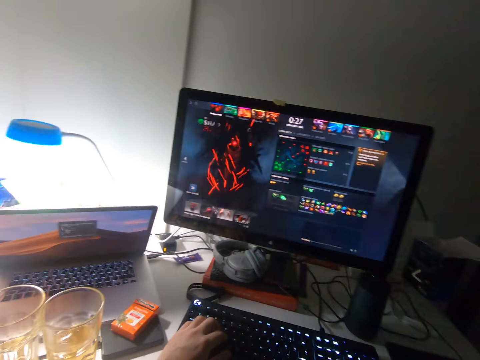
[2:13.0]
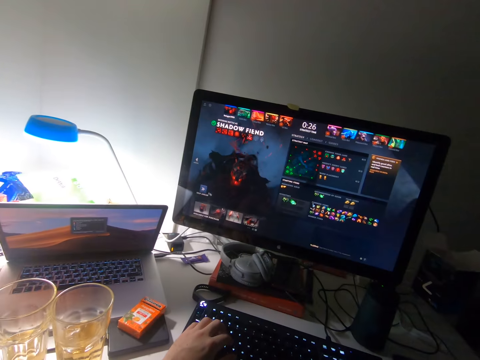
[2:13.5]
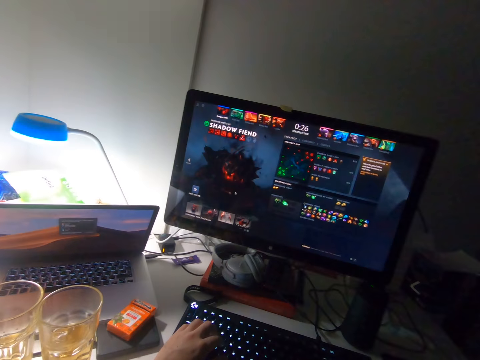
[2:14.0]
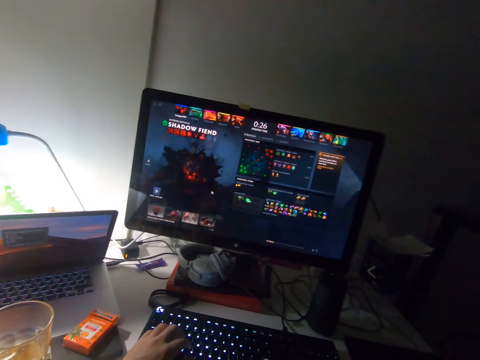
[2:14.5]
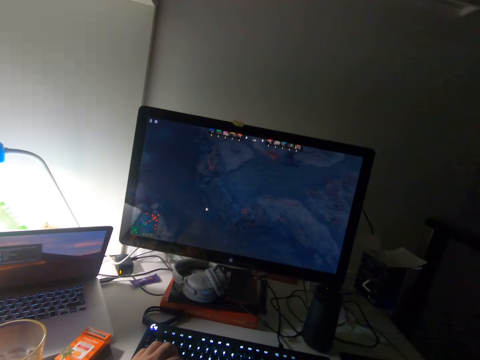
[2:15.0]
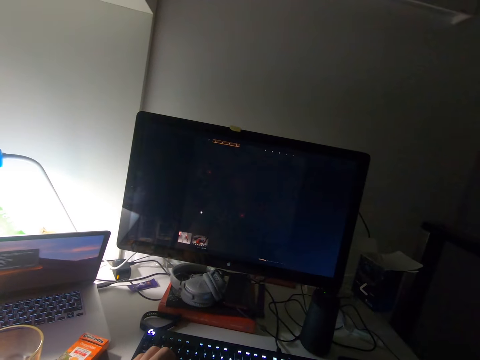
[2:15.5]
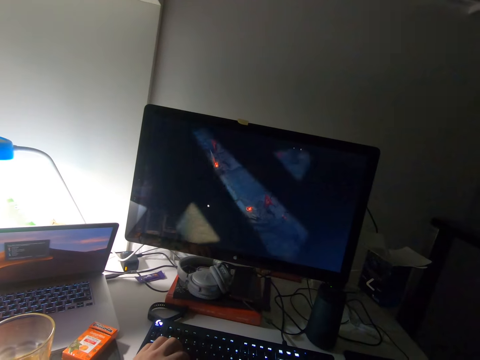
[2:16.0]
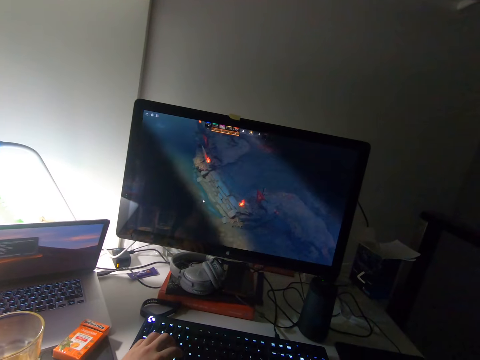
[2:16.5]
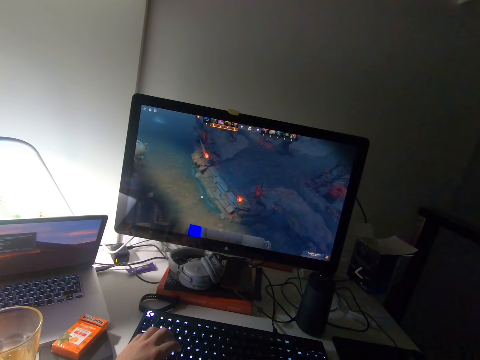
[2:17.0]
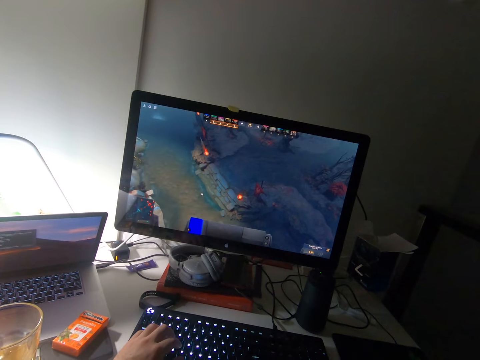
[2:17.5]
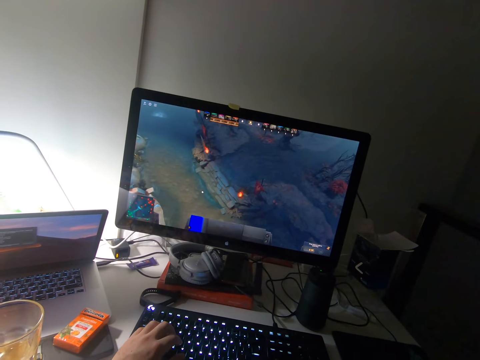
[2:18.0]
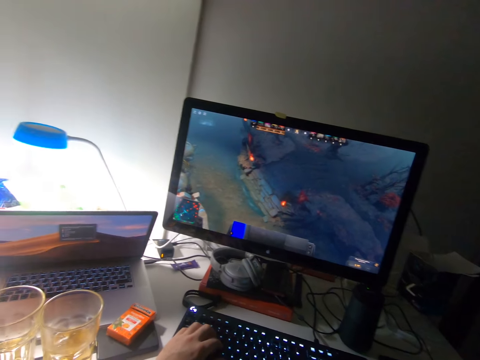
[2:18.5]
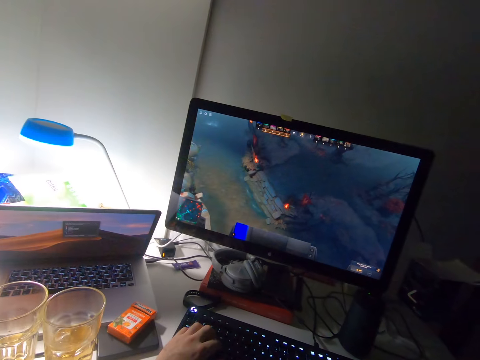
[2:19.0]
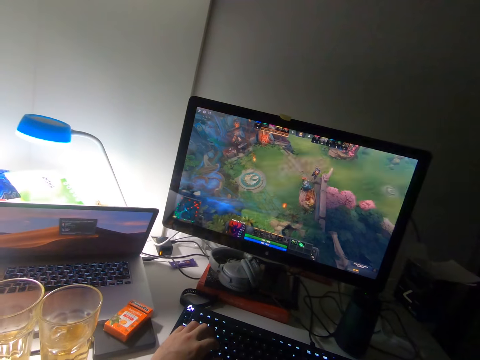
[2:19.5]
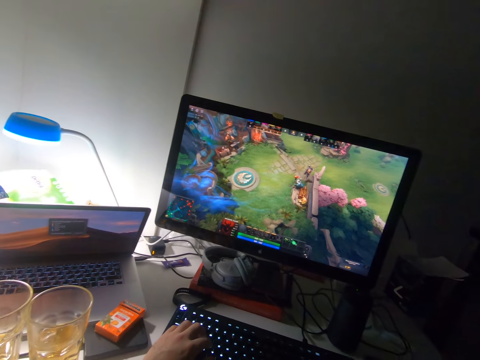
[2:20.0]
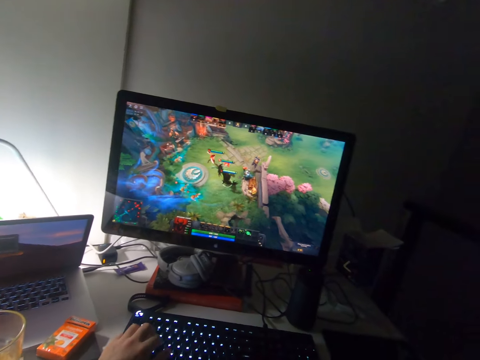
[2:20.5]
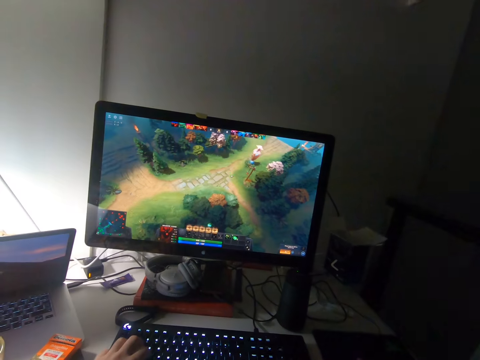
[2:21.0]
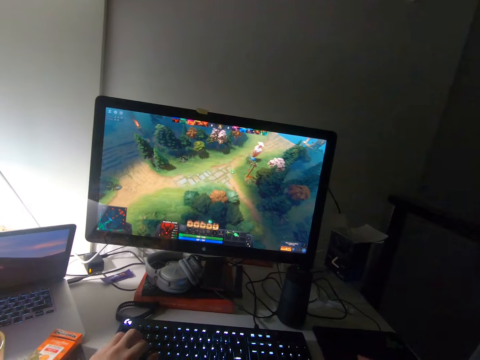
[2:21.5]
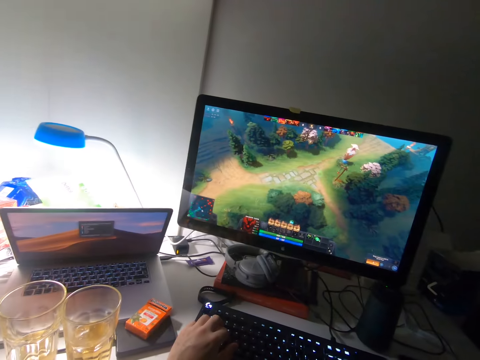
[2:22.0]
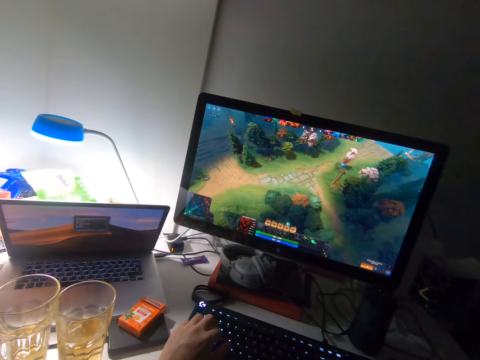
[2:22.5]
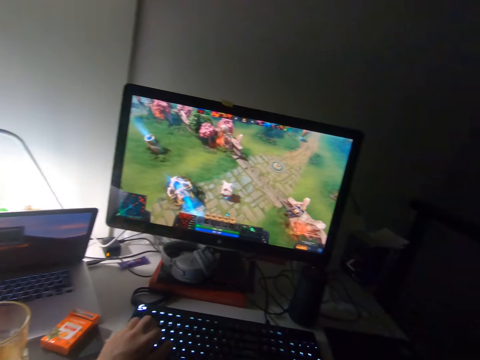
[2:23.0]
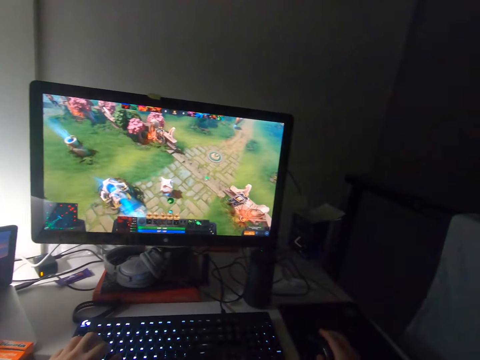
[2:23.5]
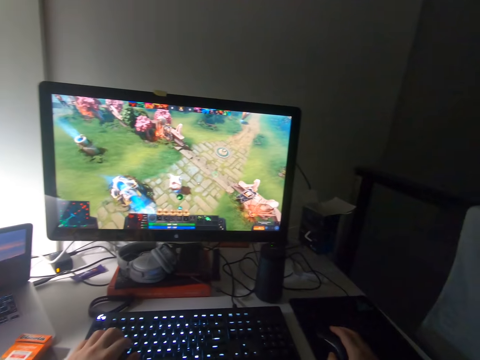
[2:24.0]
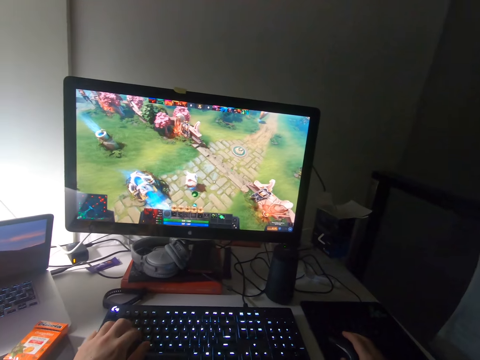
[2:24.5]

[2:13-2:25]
The camera wearer operates the desktop computer with the keyboard.

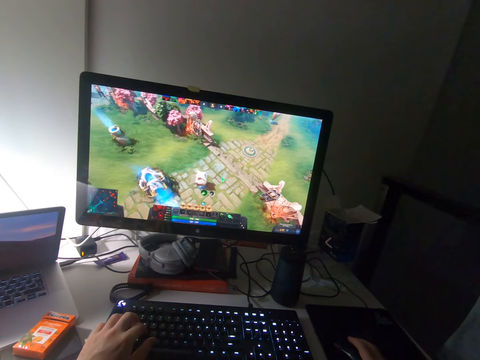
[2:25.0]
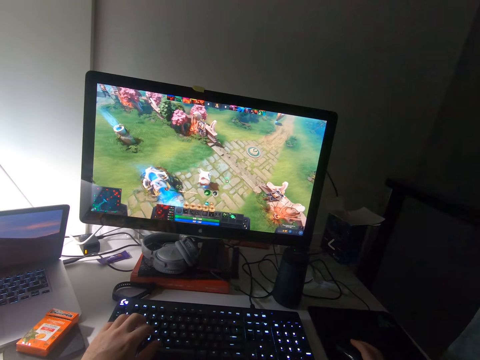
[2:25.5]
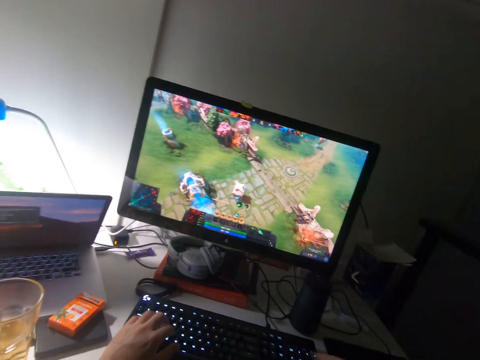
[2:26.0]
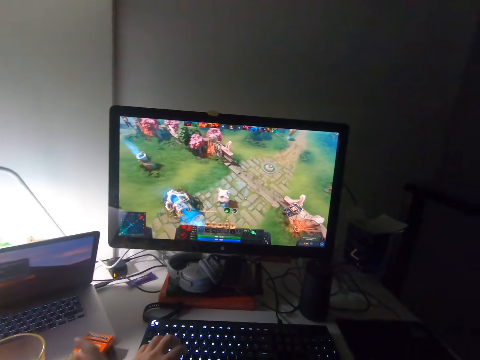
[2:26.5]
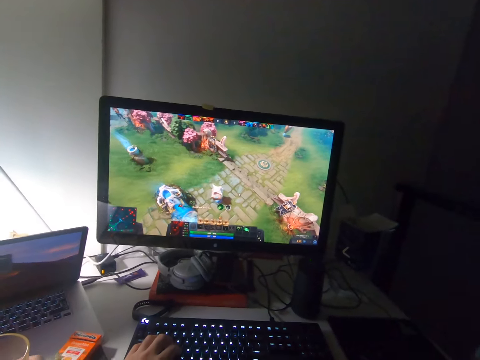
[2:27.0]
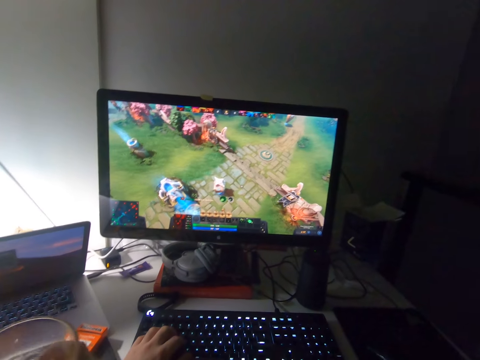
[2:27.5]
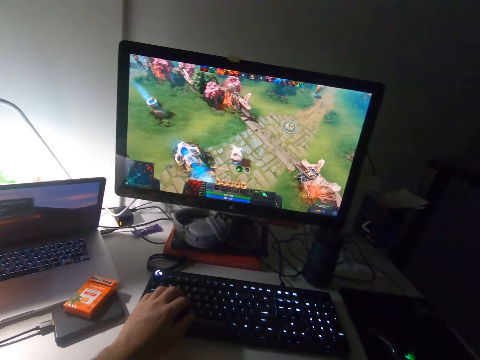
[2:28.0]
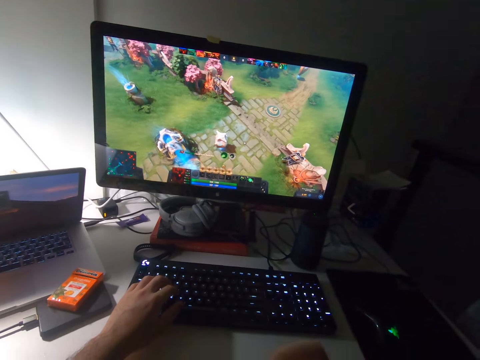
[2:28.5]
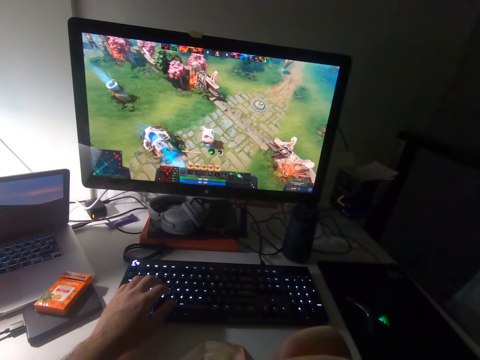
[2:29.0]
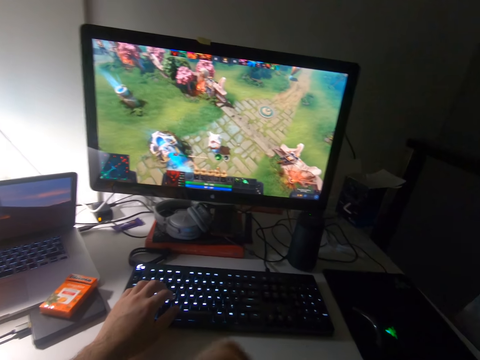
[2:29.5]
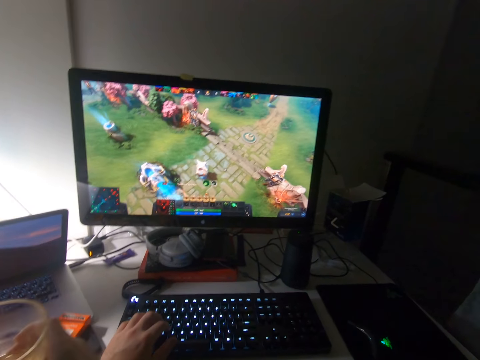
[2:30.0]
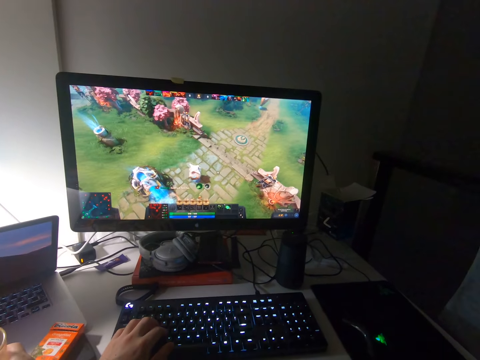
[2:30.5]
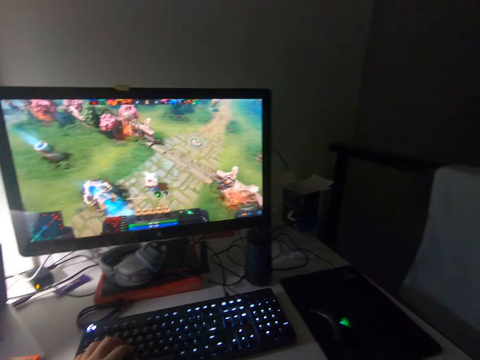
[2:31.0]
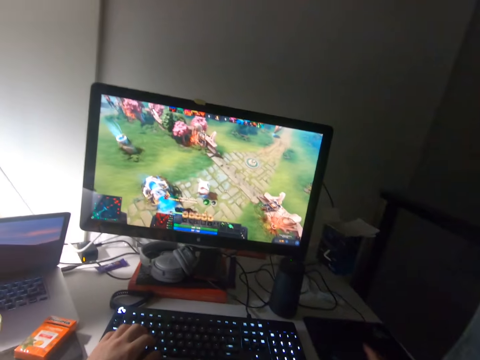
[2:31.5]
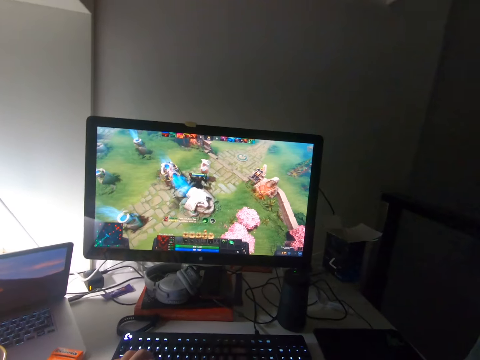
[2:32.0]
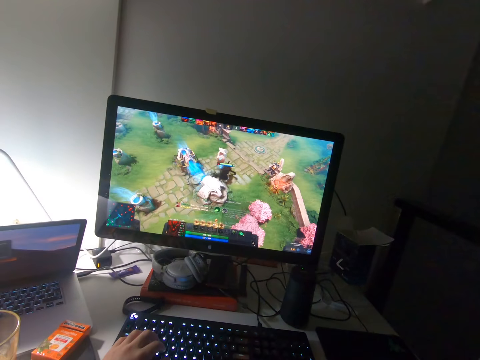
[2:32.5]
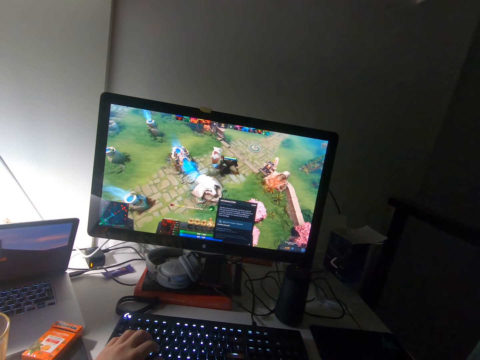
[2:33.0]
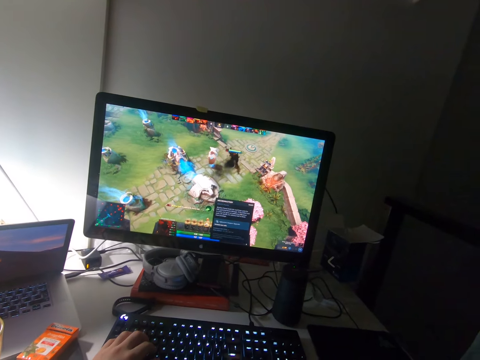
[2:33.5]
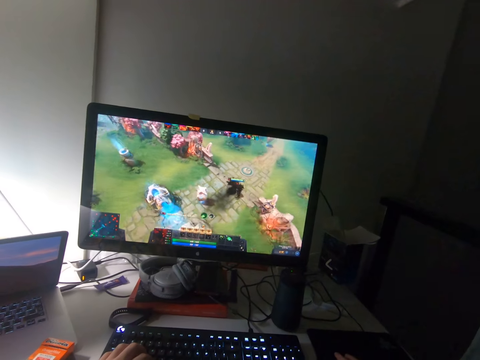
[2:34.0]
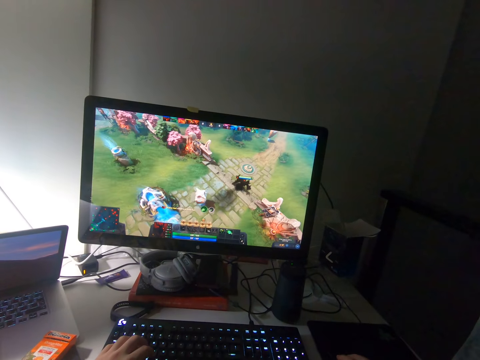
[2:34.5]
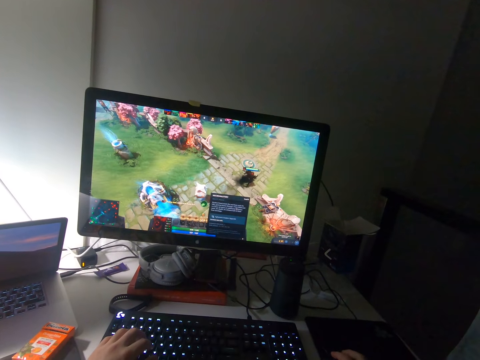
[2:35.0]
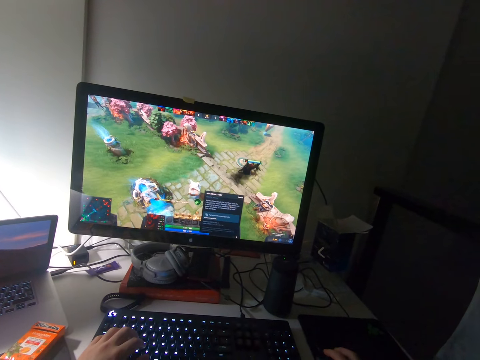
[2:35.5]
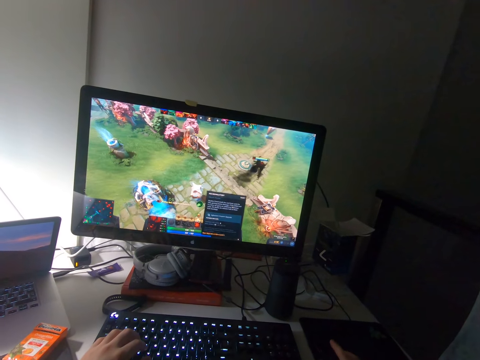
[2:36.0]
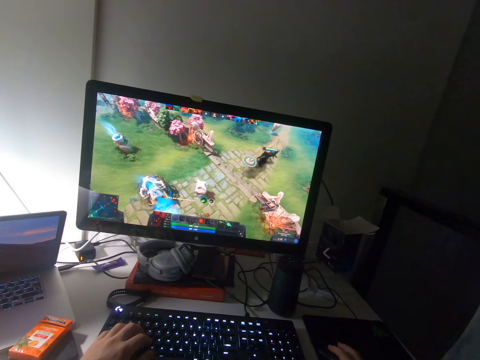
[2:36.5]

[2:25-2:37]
The camera wearer picks up the cup from the table with his right hand. He drinks the drink. He places the cup on the table. He plays a video game on the desktop computer with the mouse and keyboard.

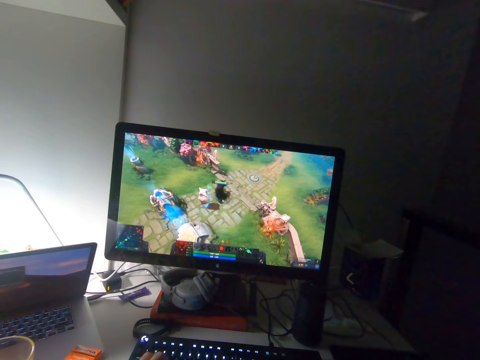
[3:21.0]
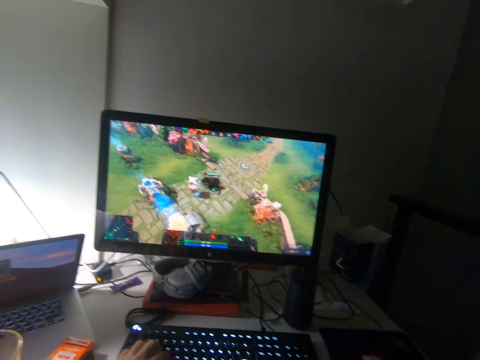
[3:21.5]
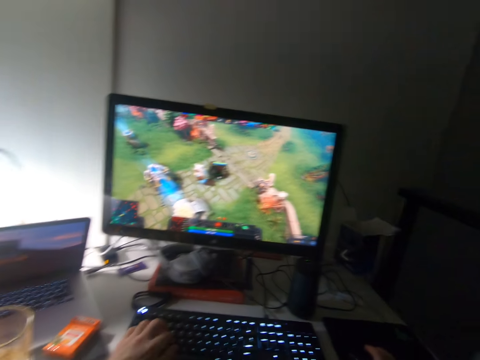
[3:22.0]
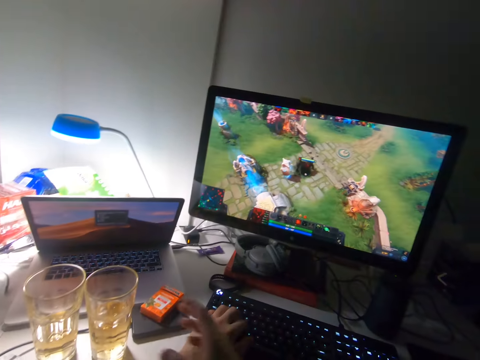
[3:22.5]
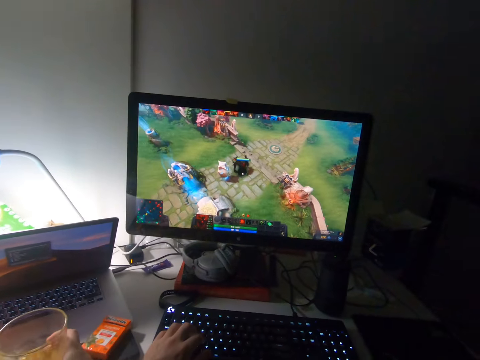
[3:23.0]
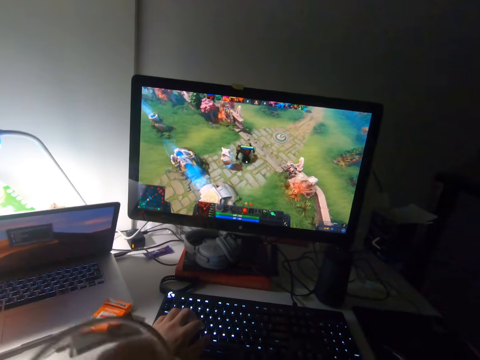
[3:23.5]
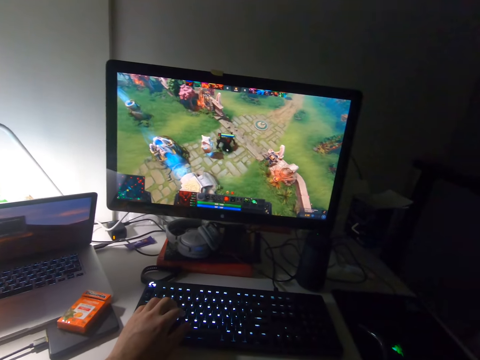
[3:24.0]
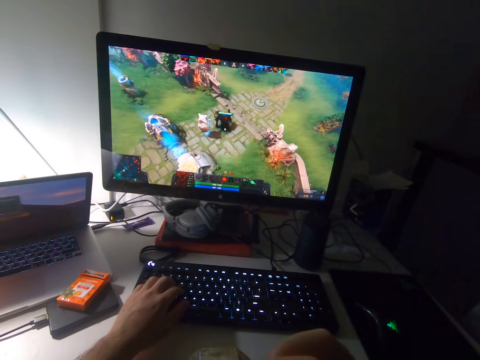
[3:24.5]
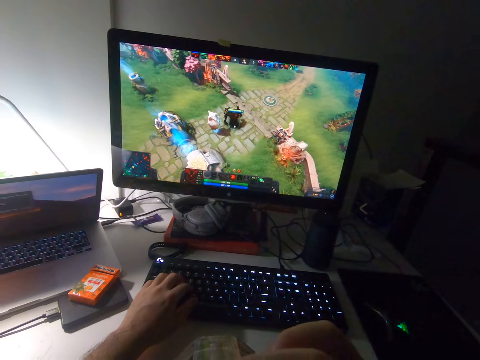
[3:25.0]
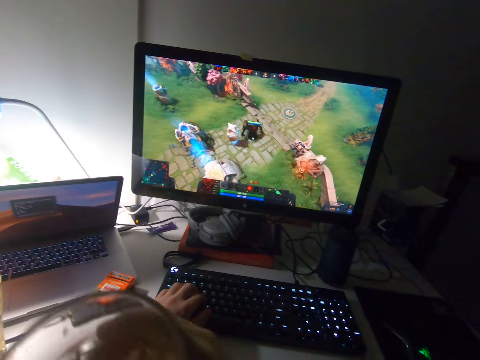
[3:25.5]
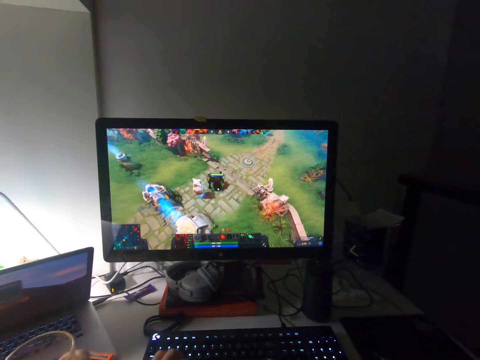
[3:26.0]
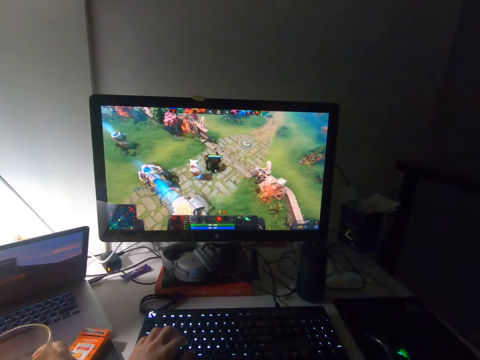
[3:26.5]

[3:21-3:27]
The camera wearer picks up the cup from the table with his right hand. He drinks from the cup. He places the cup on the table.
